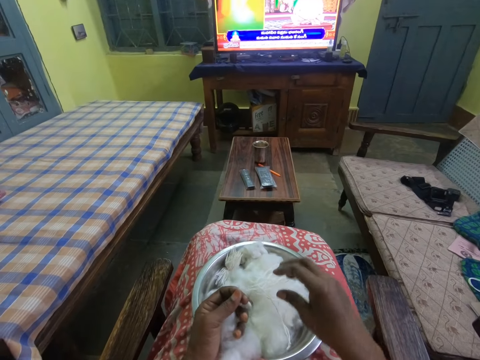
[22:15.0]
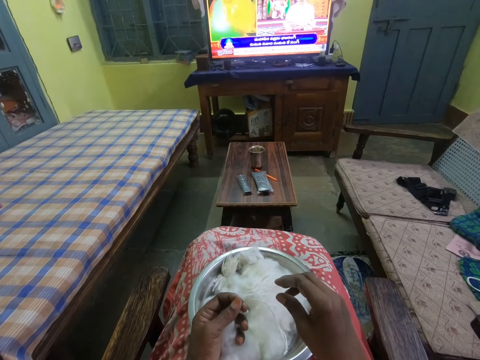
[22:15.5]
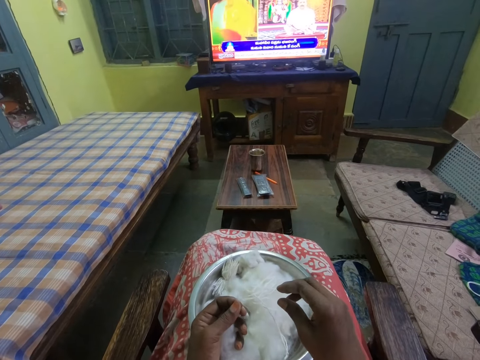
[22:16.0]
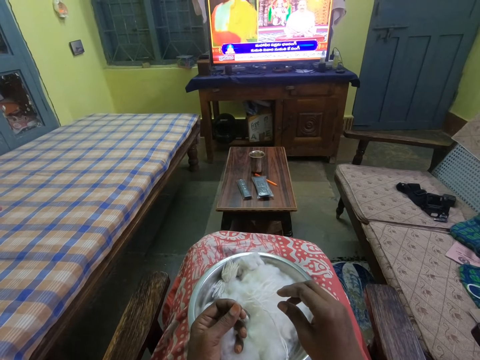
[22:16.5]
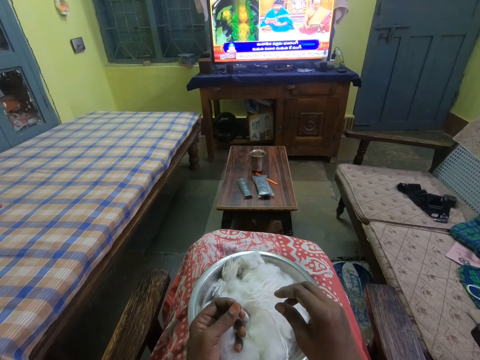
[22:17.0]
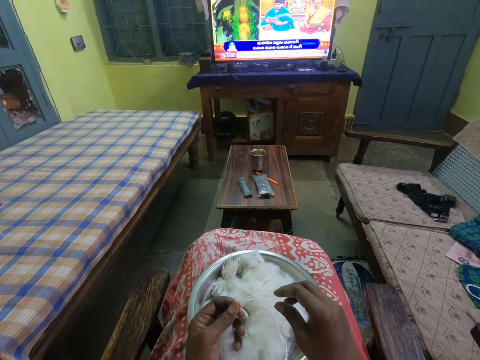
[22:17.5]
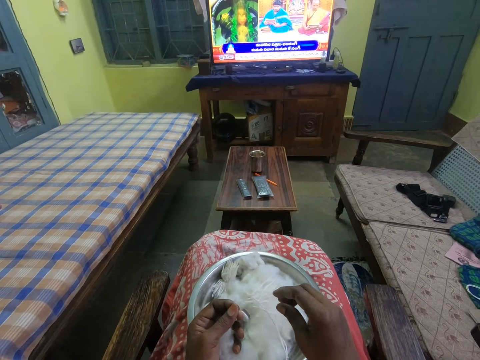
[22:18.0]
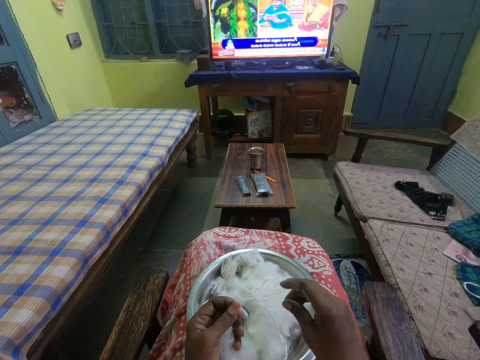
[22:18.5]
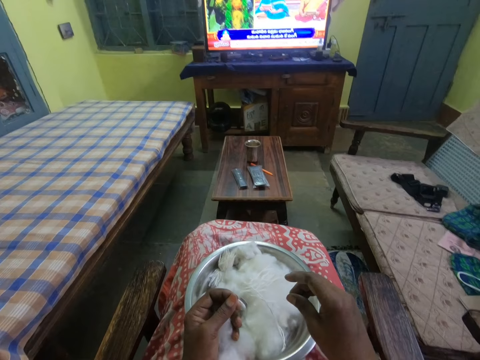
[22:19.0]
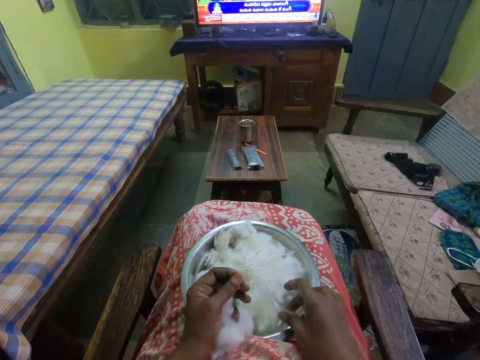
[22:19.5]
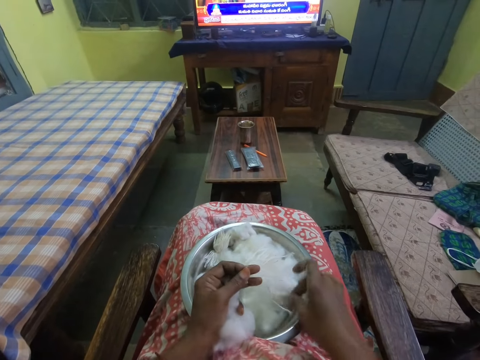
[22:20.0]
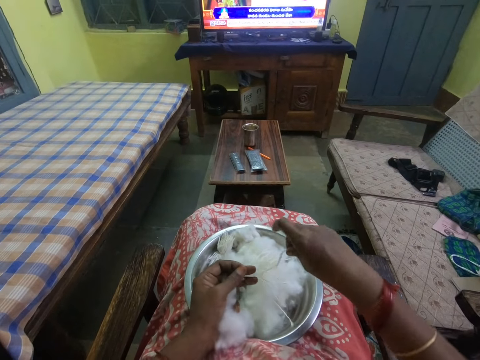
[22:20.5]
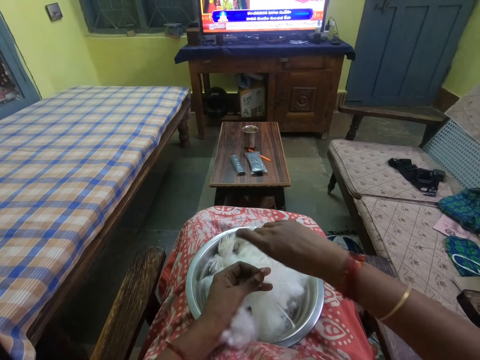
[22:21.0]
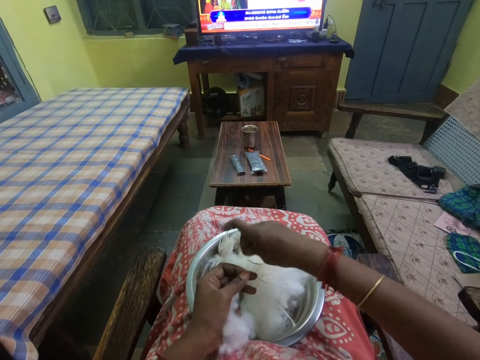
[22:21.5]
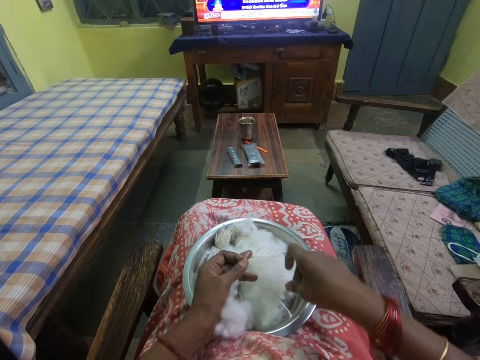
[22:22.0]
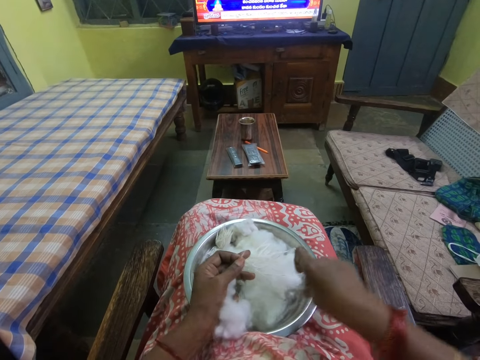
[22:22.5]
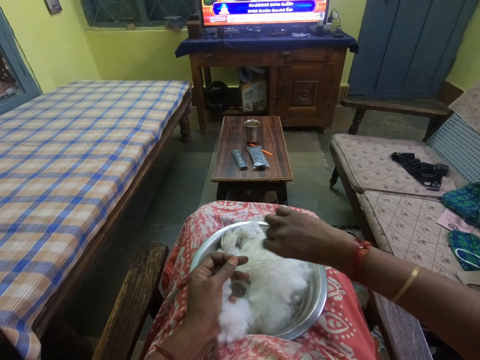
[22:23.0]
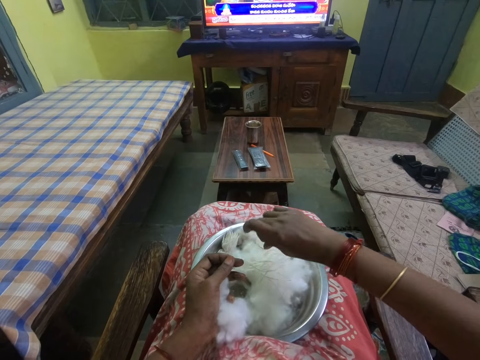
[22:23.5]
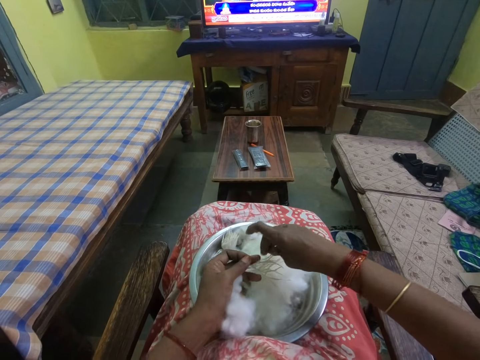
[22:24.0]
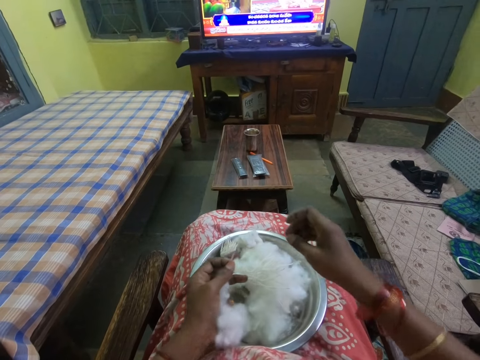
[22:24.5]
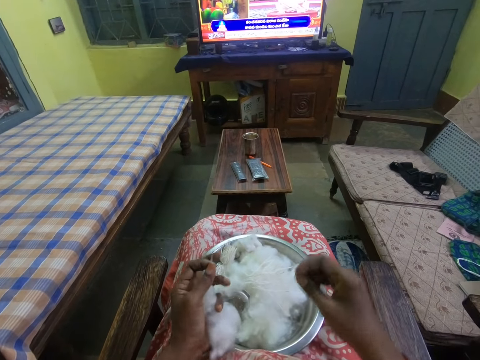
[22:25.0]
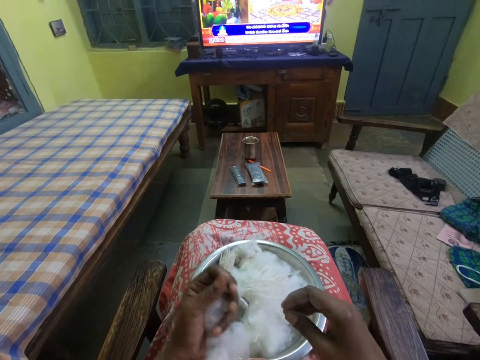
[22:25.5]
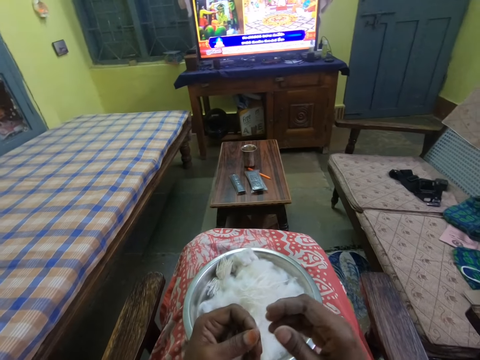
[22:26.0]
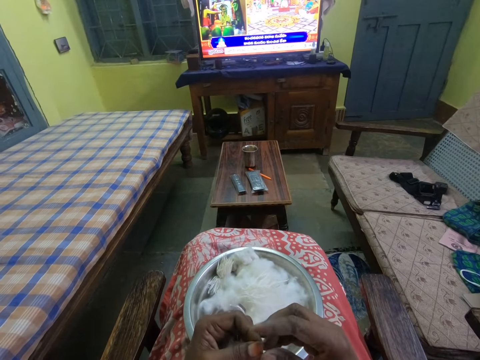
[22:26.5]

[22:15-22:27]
The camera wearer places the cotton in the bowl. They watch TV. They pick the cotton. They place the cotton in the bowl. They pick the cotton. They place the cotton in the bowl.

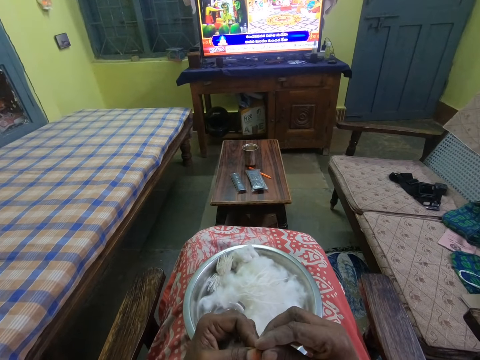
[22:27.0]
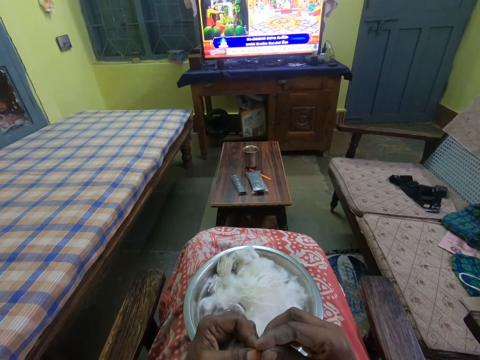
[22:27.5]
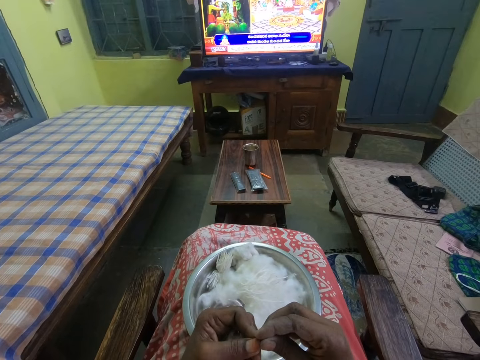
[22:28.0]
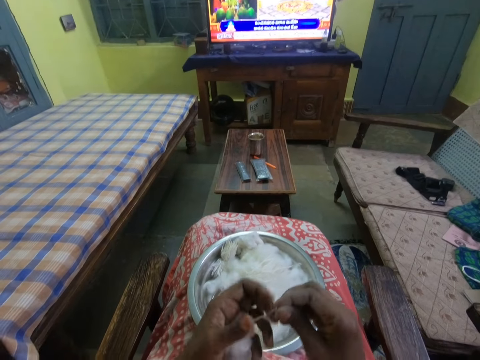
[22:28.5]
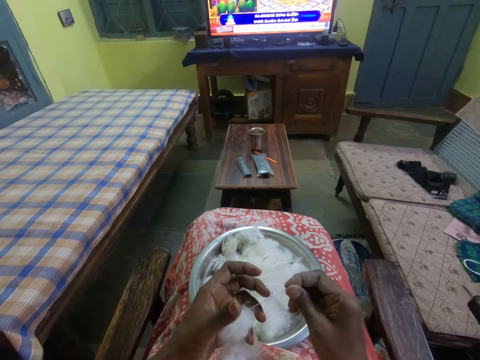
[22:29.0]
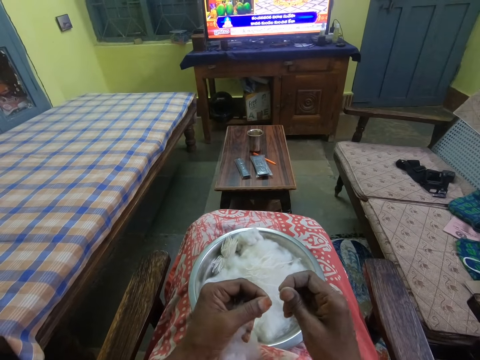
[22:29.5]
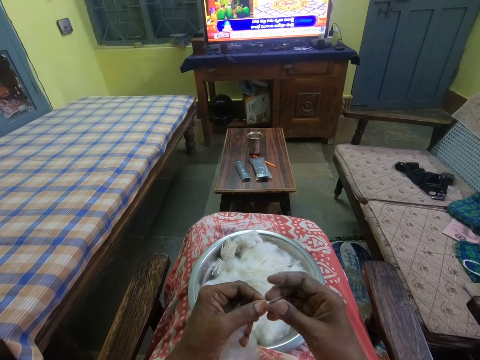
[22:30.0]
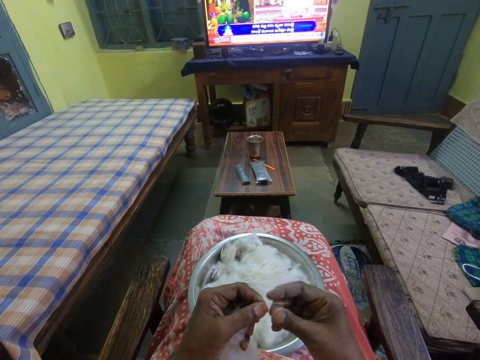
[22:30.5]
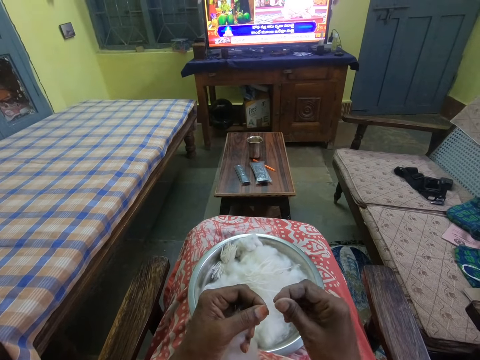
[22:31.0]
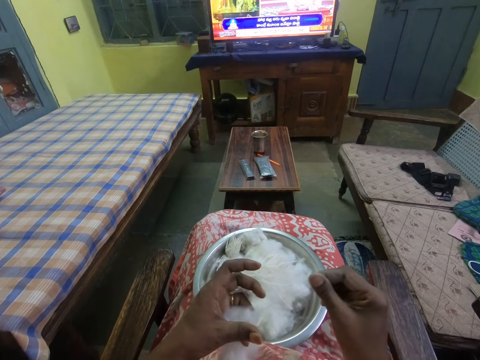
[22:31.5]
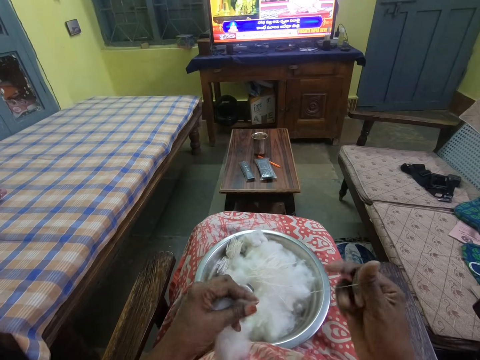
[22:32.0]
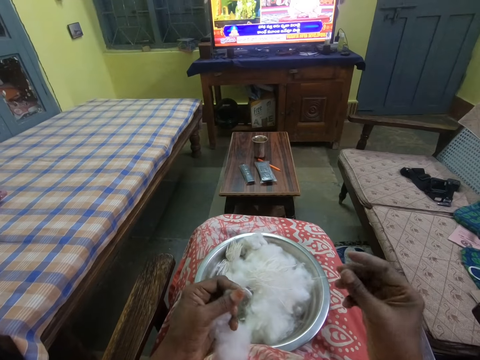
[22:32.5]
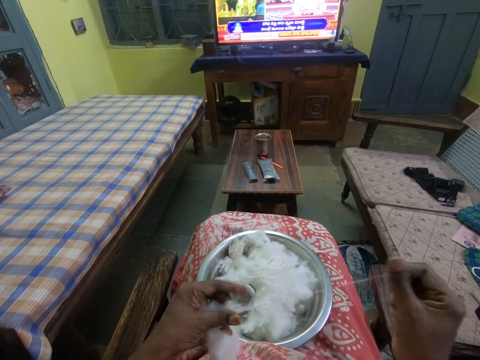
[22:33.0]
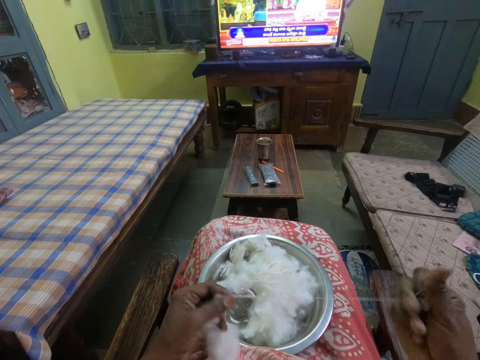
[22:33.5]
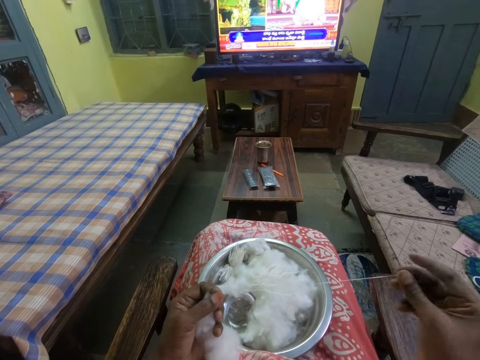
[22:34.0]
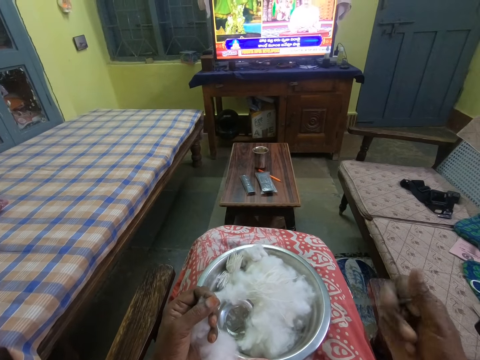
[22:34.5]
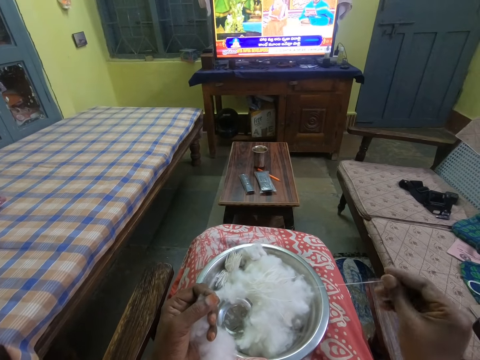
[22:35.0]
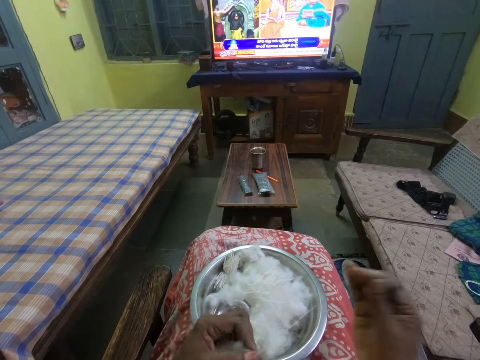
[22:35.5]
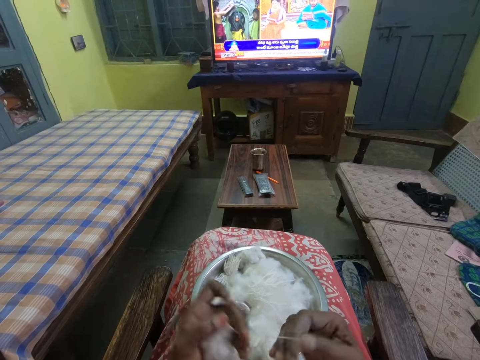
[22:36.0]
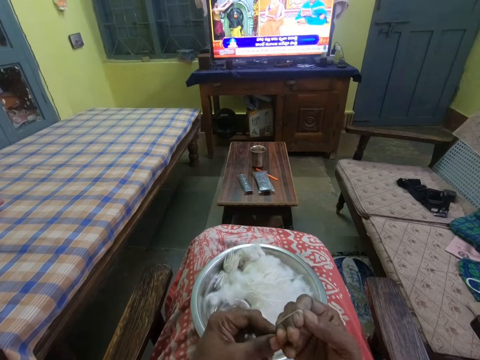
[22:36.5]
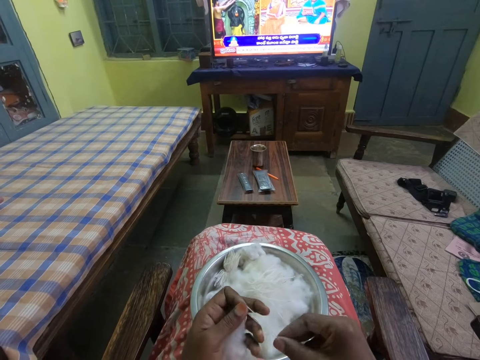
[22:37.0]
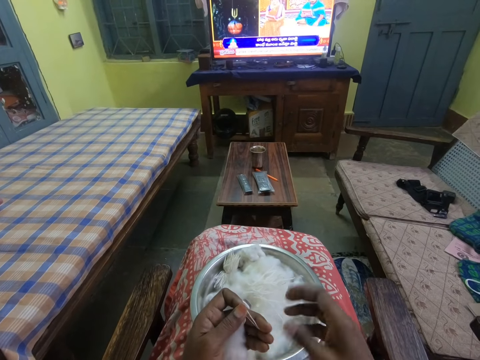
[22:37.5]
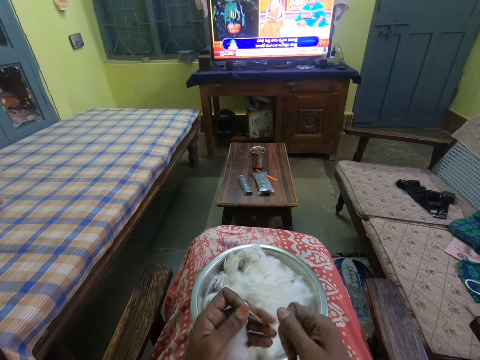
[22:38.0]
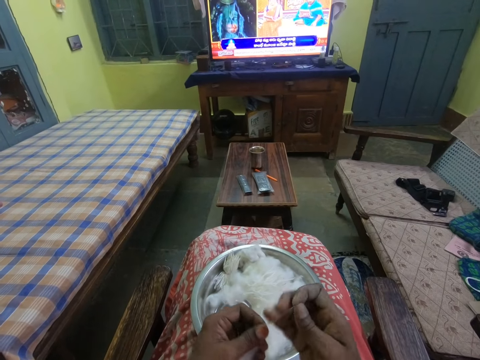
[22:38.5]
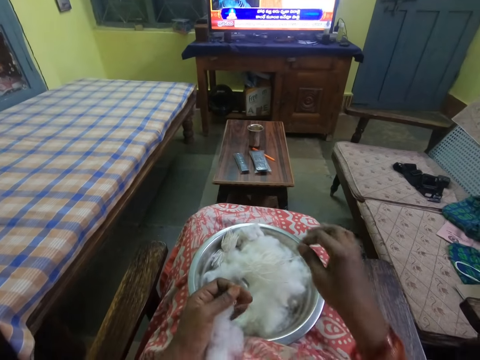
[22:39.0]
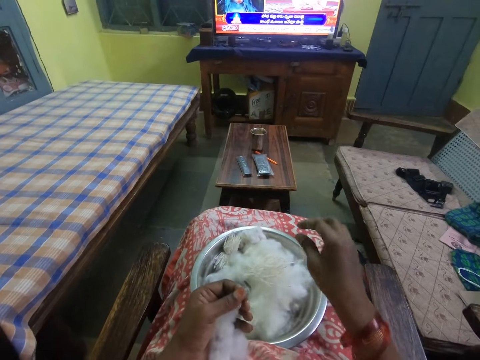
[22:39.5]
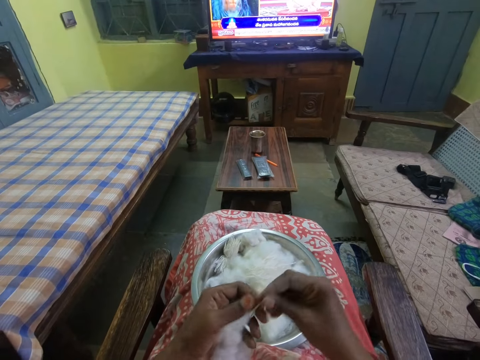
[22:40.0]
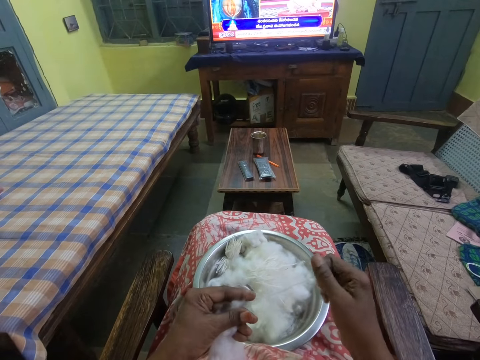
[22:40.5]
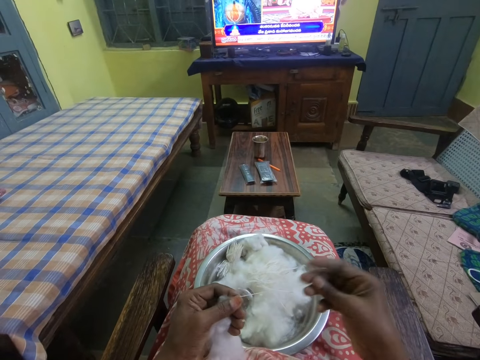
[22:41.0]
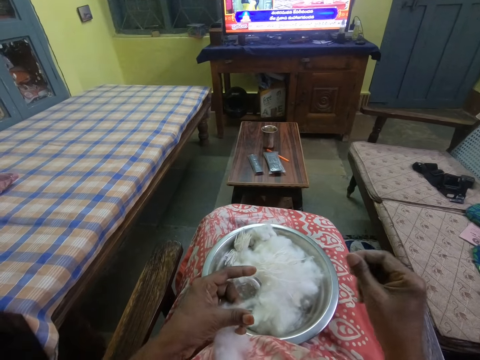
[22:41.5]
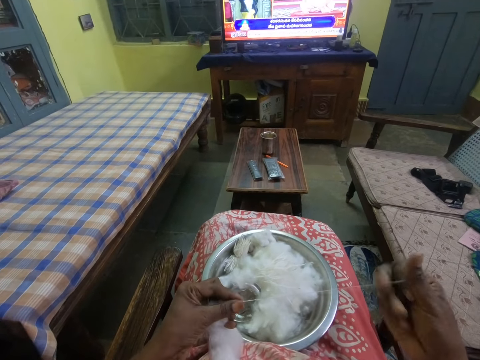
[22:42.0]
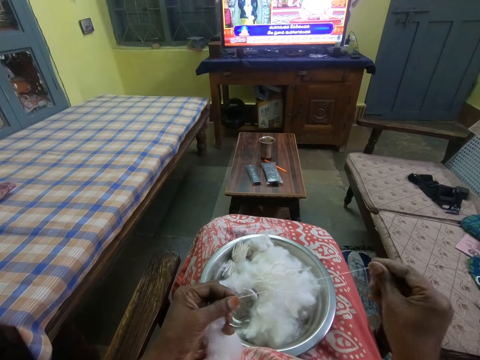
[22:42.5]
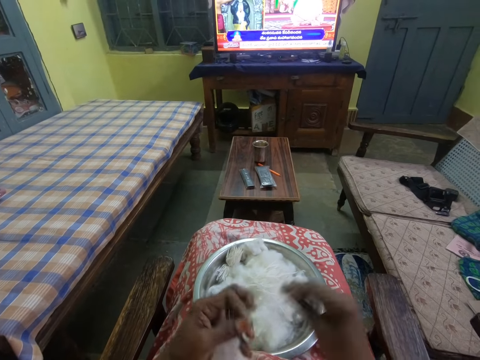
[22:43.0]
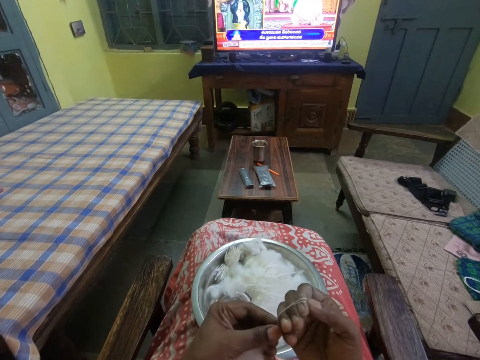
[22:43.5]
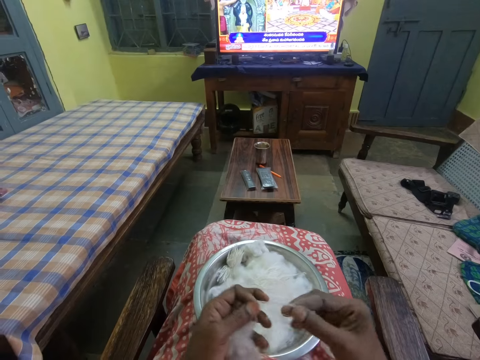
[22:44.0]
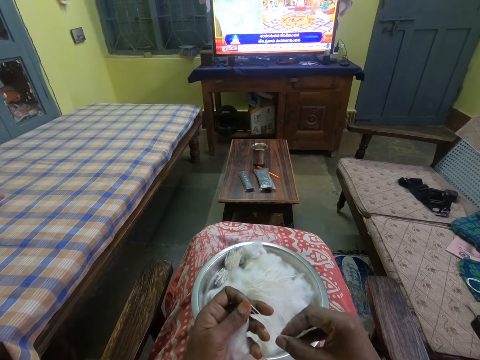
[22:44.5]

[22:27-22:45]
The camera wearer watches TV. She picks the cotton and spins the cotton in her hands. She rolls the cotton with the hand. She cuts the cotton with the hand. She places the cotton in the bowl. She picks the cotton and spins the cotton in her hands. She rolls the cotton with the hand.
